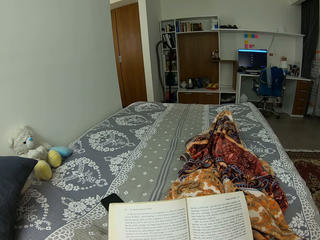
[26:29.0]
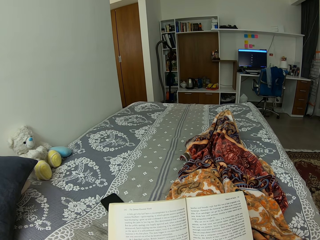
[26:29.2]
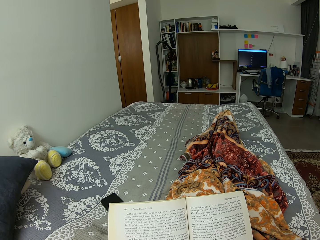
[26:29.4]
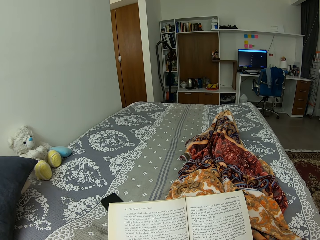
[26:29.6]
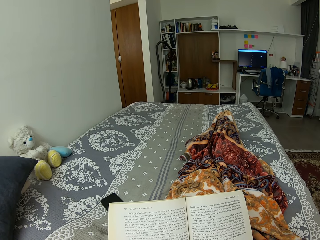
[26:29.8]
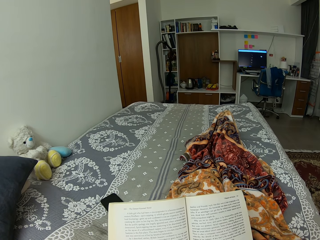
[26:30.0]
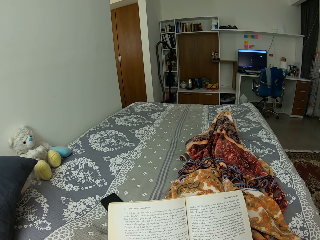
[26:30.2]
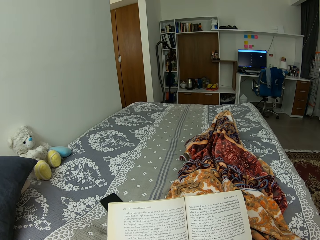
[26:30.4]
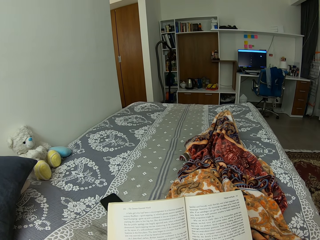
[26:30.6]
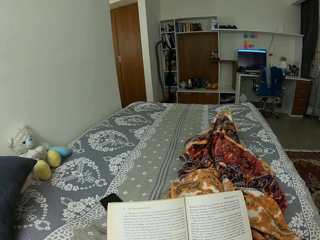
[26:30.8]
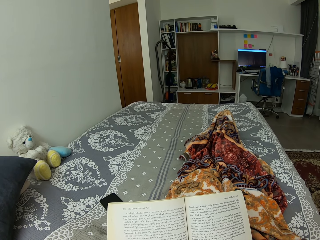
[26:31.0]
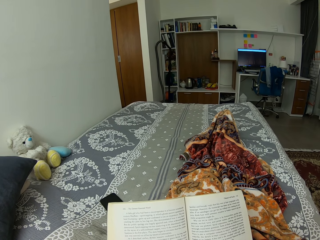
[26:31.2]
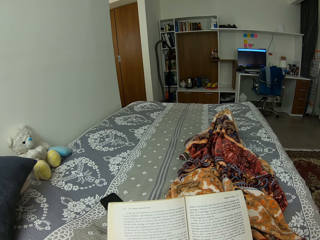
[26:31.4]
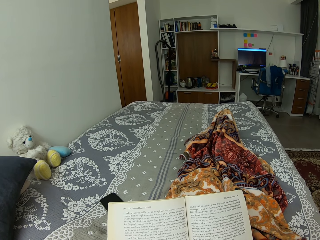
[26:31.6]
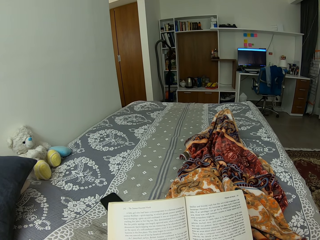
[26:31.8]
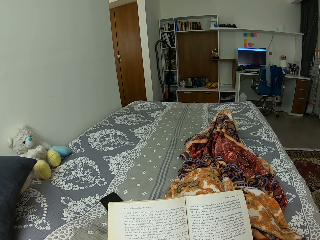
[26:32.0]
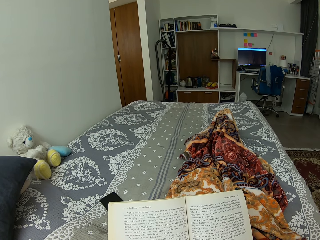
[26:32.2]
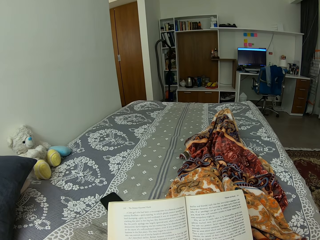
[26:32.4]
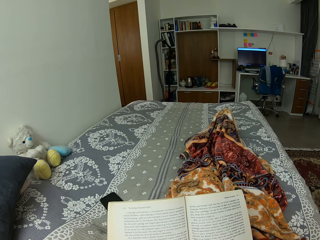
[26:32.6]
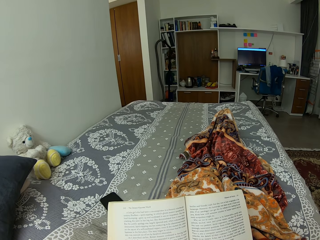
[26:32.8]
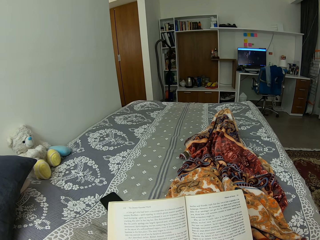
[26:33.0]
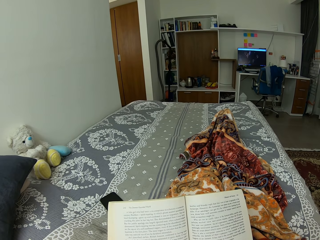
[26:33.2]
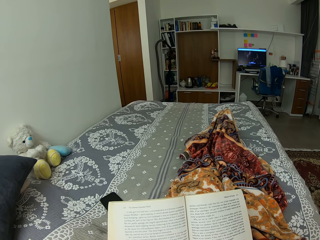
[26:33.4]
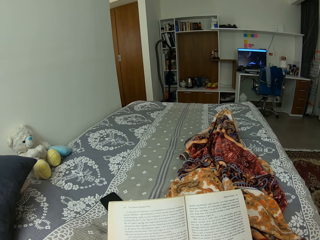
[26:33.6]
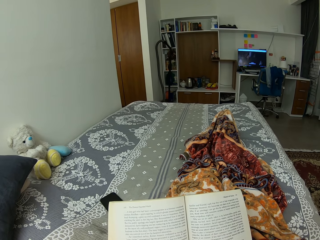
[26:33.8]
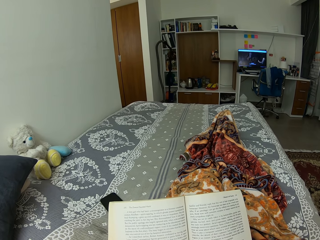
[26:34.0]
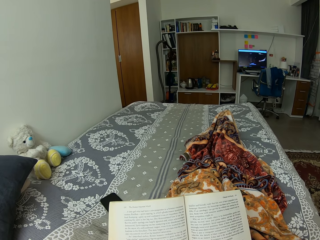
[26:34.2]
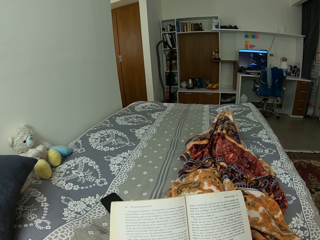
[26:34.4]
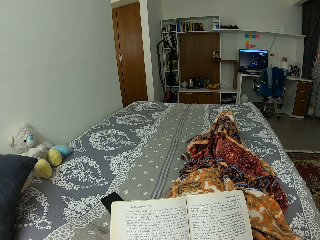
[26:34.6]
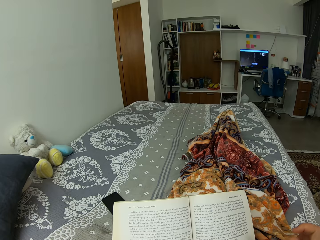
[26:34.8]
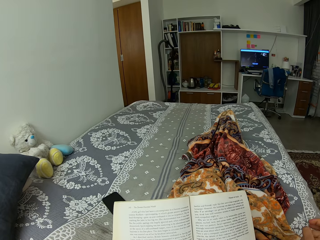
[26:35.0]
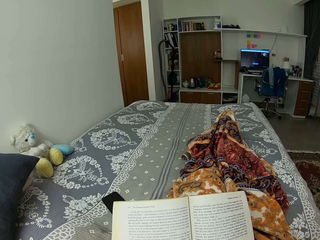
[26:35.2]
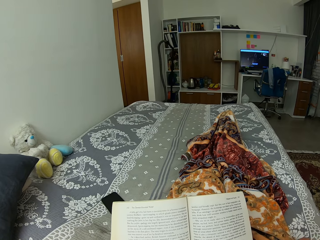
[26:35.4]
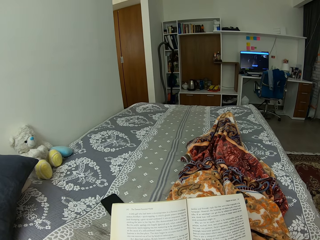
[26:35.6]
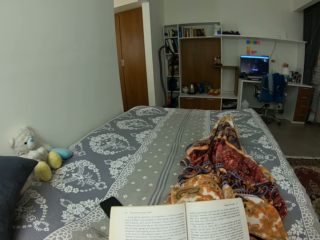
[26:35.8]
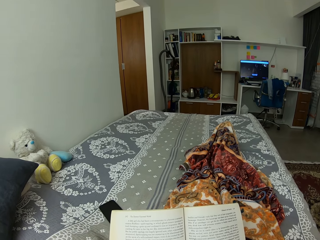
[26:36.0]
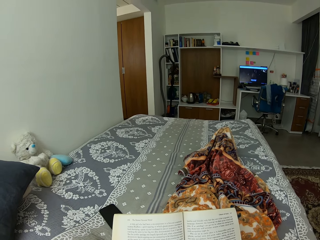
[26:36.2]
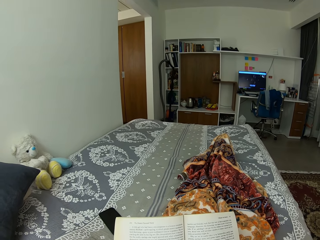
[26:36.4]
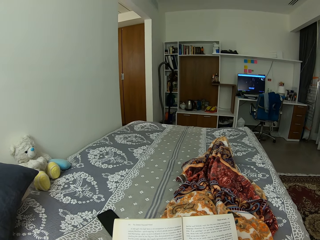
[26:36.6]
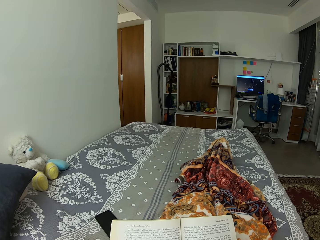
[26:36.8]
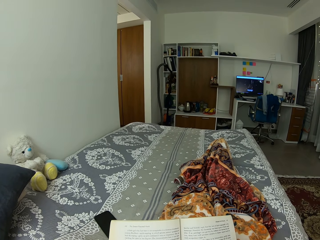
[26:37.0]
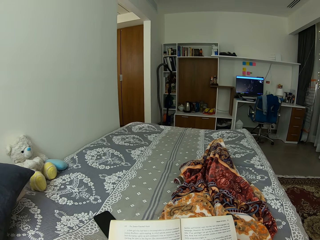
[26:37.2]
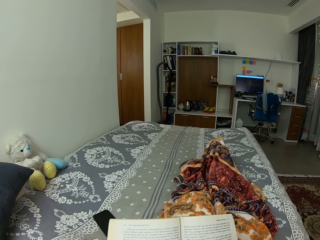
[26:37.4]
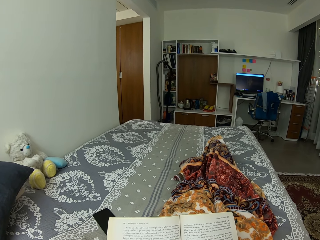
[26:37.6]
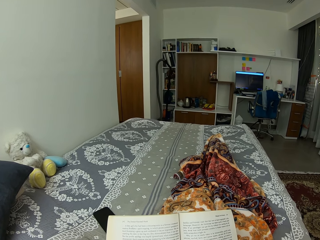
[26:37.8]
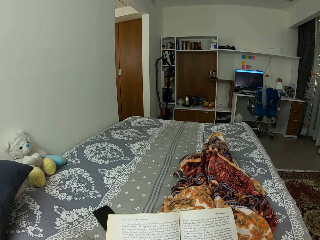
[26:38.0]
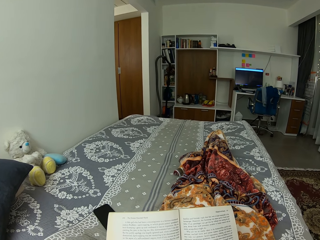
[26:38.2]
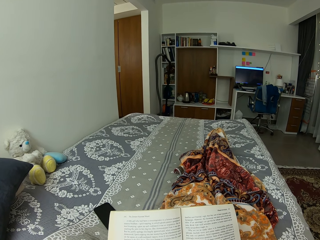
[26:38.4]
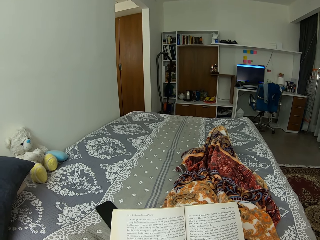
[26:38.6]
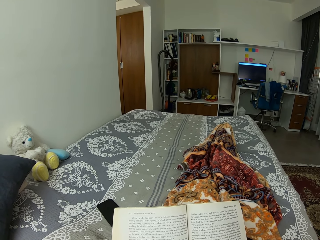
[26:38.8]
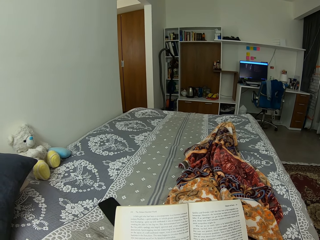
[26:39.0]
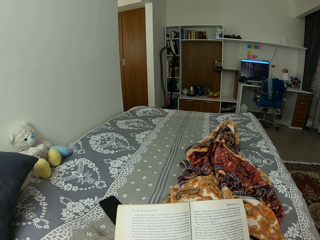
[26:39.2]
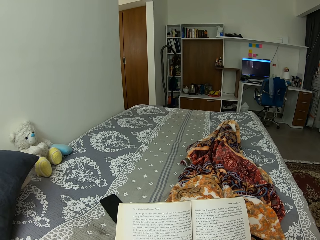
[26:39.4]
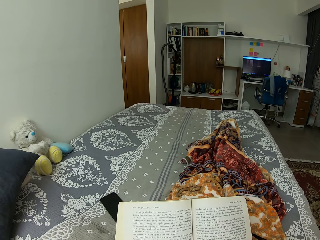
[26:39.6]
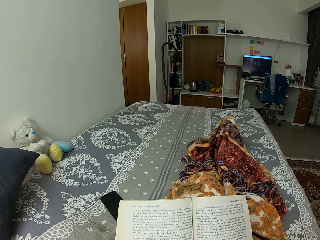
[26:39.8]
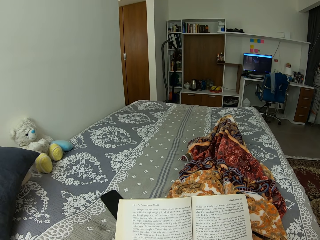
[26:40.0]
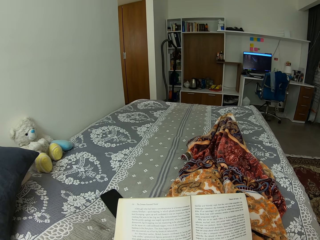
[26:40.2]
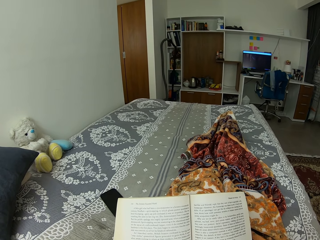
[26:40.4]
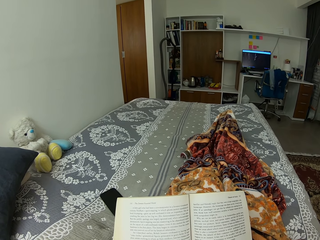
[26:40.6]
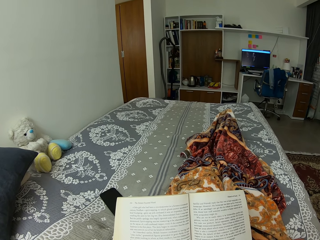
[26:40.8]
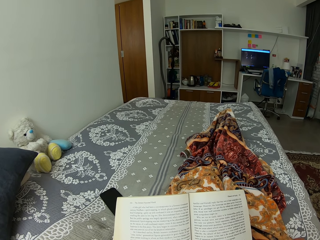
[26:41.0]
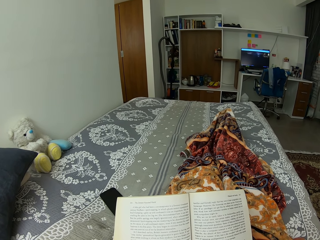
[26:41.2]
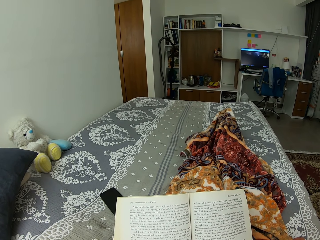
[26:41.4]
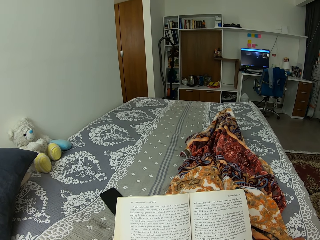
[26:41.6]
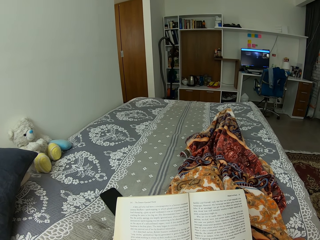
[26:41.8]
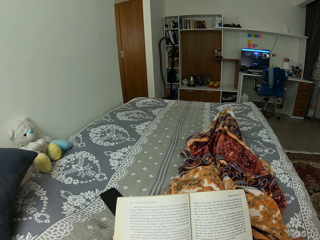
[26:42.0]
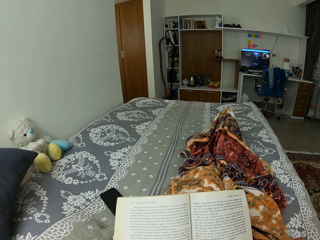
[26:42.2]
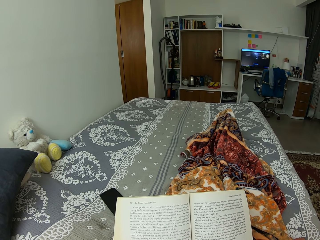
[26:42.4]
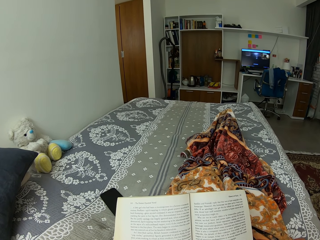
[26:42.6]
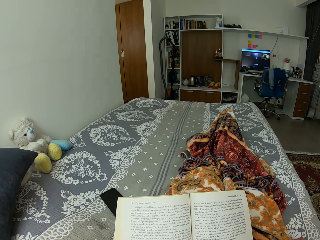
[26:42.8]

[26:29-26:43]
The camera wearer moves the hand. They move the leg.

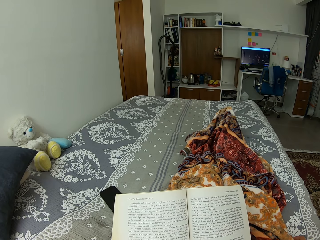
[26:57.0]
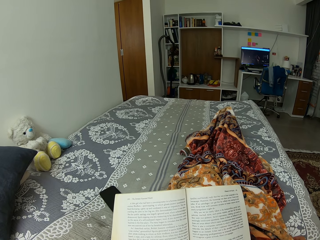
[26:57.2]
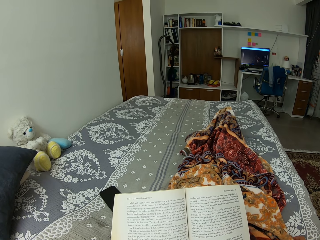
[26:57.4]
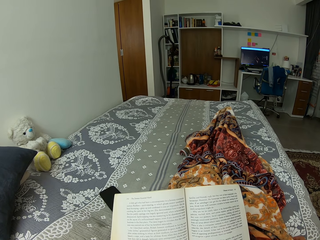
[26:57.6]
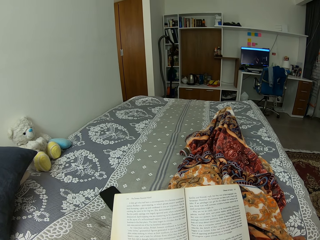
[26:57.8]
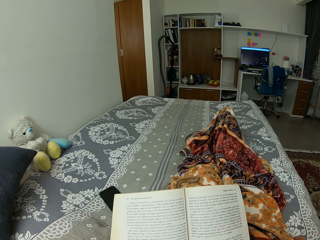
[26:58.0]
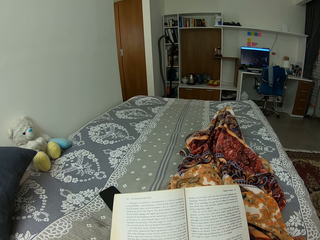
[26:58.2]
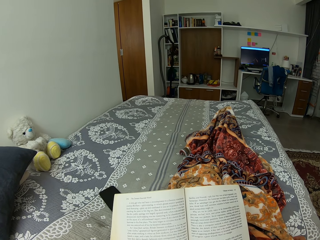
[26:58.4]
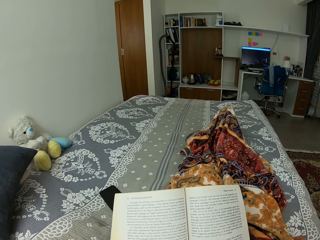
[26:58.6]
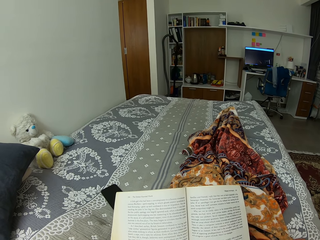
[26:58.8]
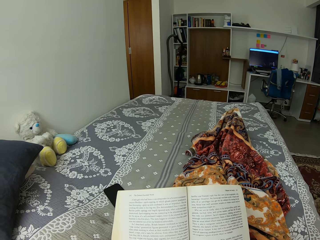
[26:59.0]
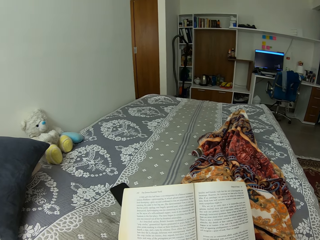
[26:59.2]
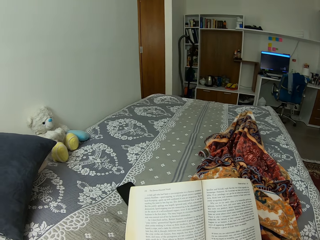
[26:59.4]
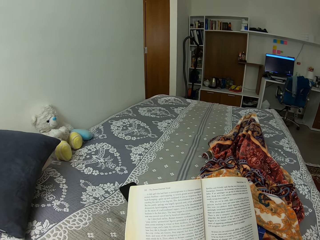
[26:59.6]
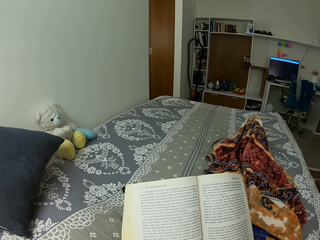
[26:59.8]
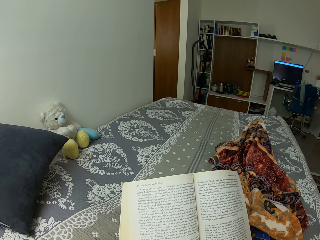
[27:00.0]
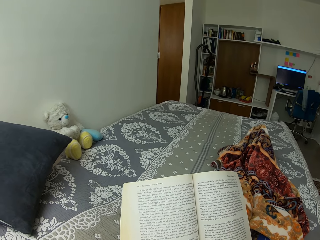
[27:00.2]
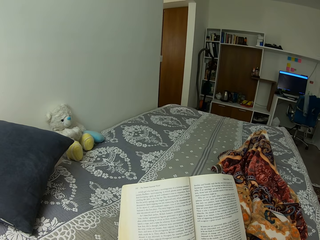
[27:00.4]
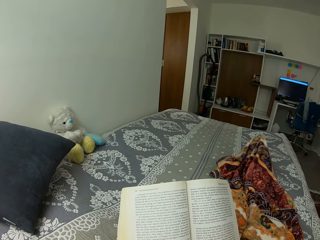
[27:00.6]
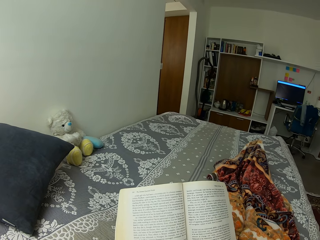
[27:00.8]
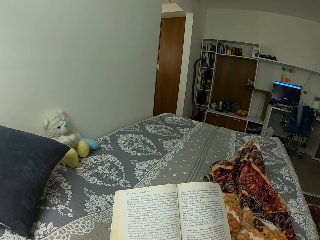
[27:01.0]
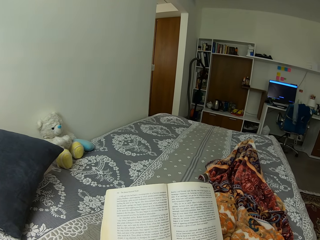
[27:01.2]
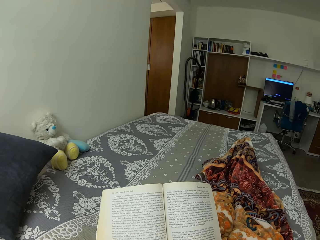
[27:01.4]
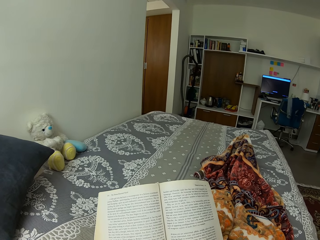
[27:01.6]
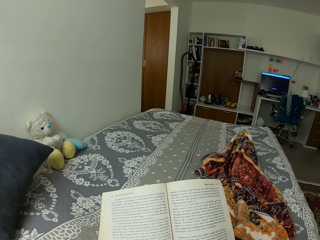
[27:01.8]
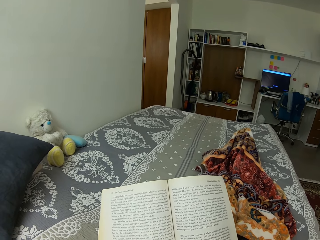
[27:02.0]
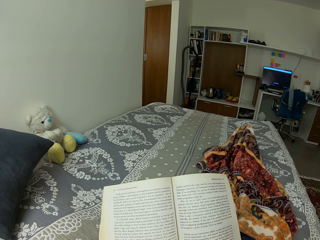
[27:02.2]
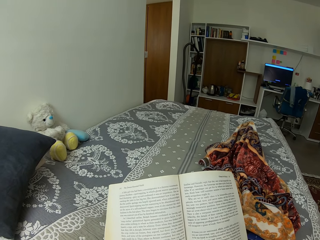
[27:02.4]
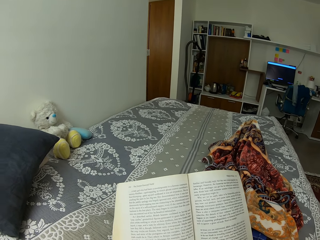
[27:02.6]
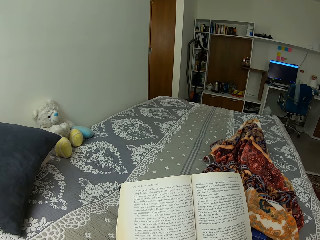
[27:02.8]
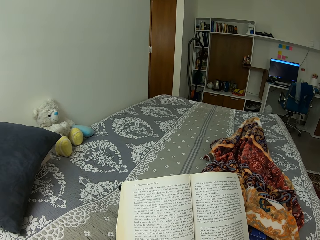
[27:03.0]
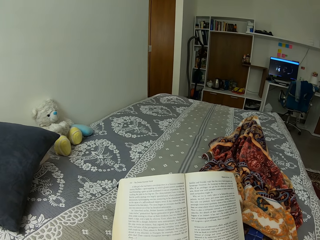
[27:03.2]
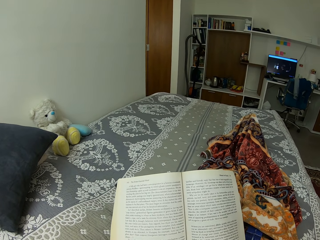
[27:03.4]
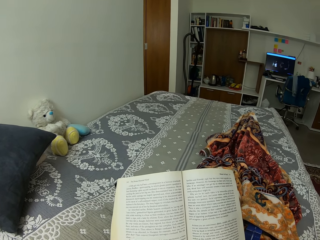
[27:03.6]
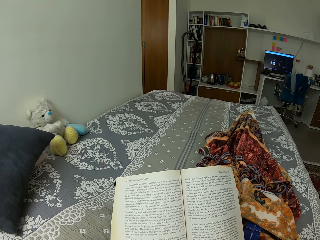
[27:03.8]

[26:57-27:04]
The camera wearer moves the book.
